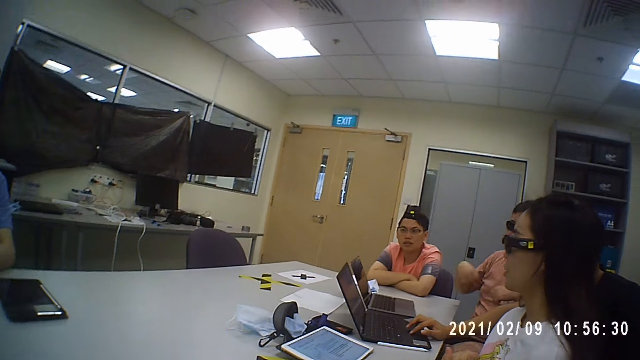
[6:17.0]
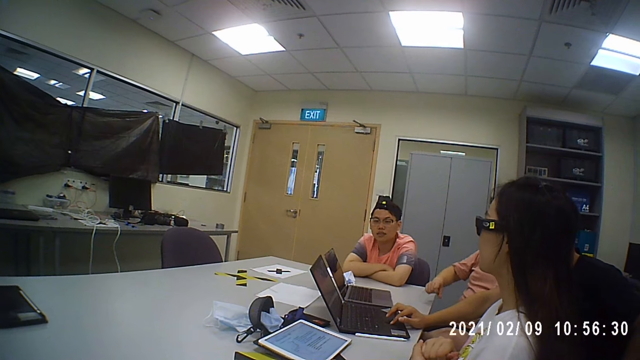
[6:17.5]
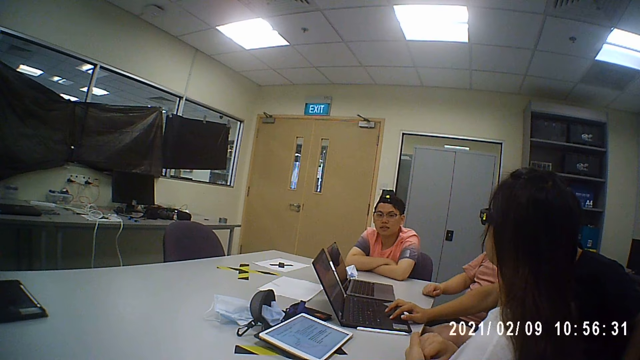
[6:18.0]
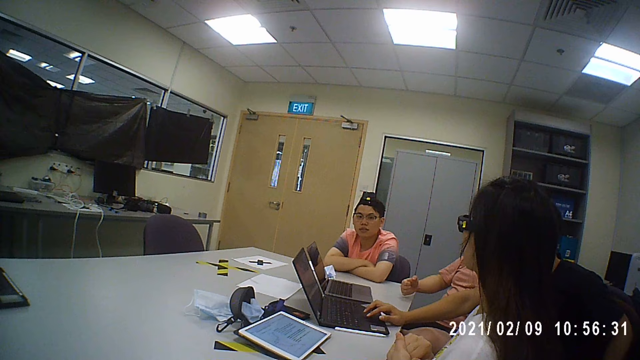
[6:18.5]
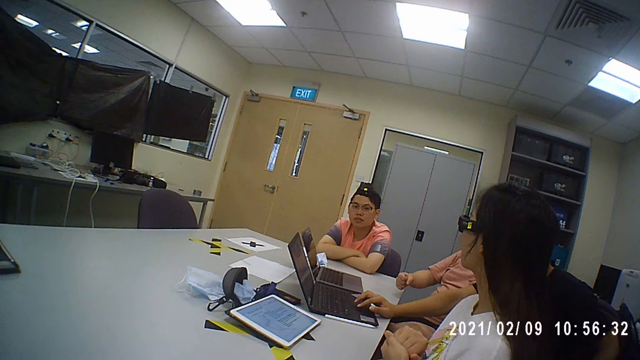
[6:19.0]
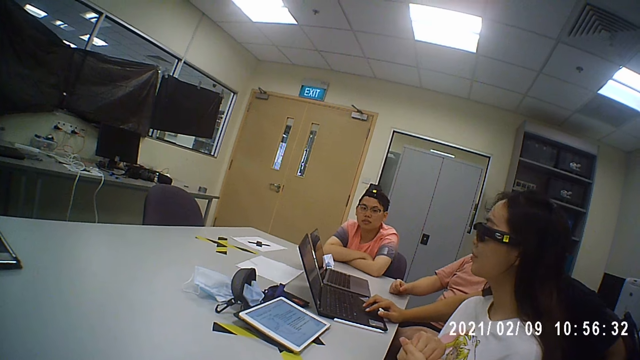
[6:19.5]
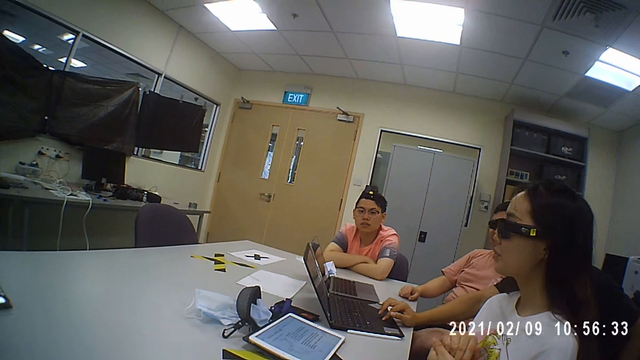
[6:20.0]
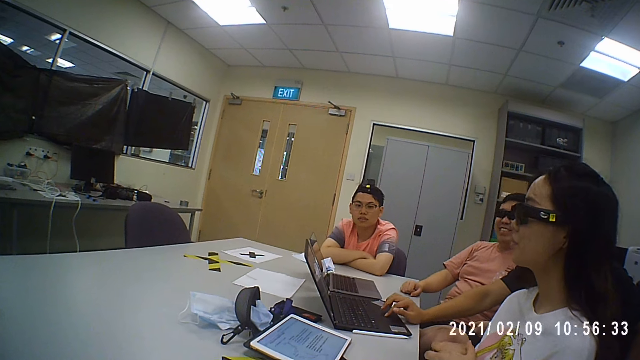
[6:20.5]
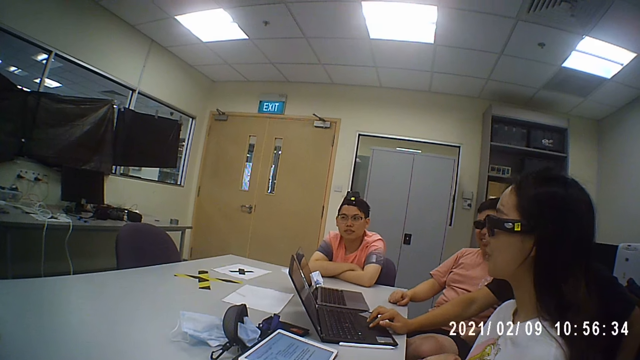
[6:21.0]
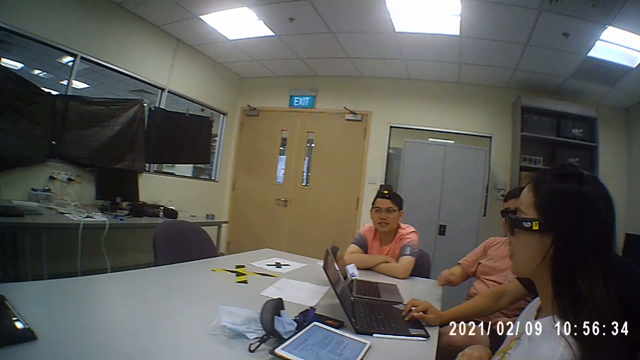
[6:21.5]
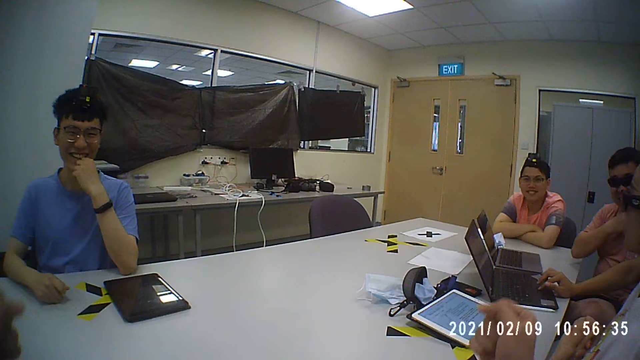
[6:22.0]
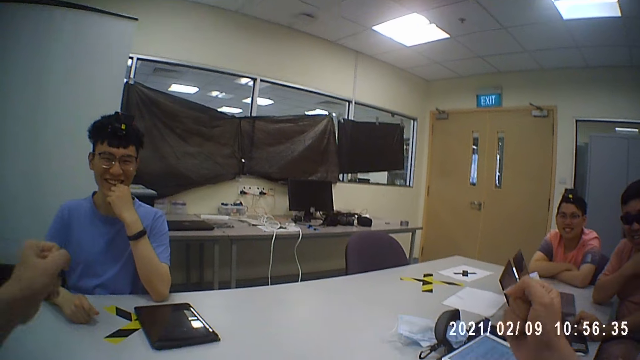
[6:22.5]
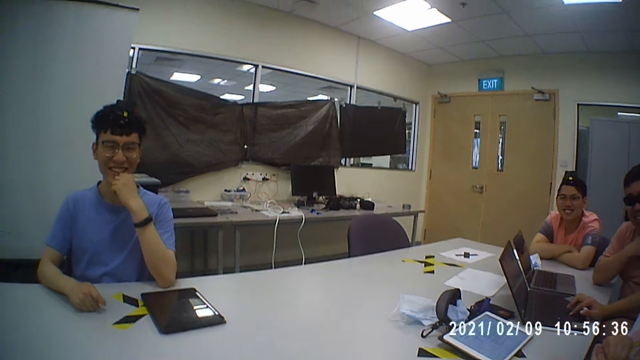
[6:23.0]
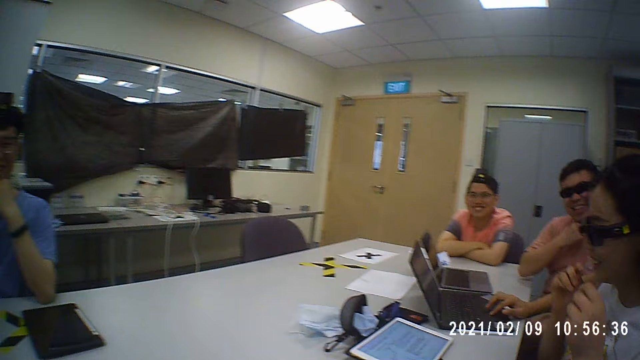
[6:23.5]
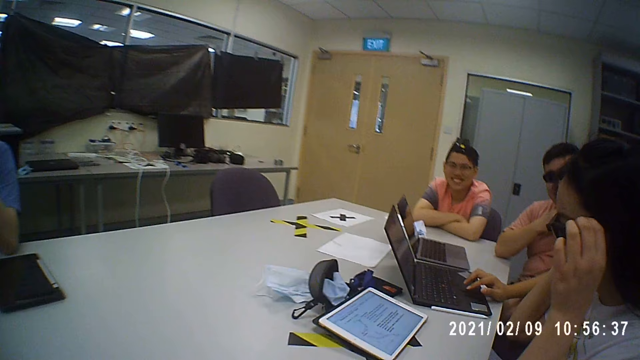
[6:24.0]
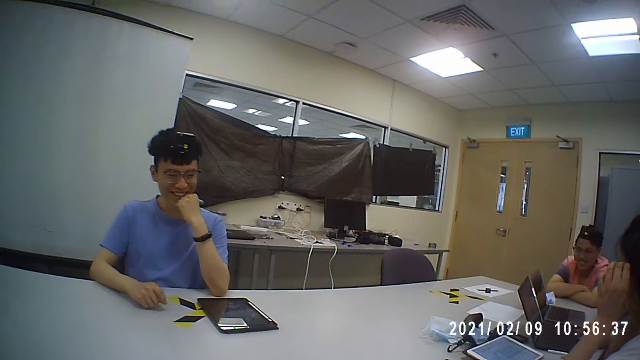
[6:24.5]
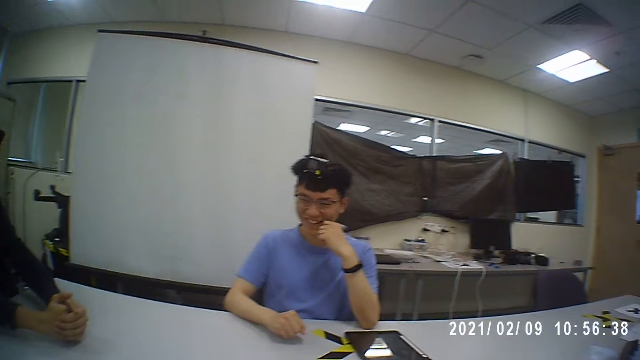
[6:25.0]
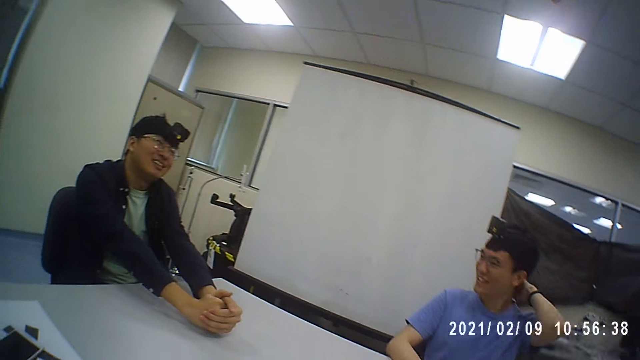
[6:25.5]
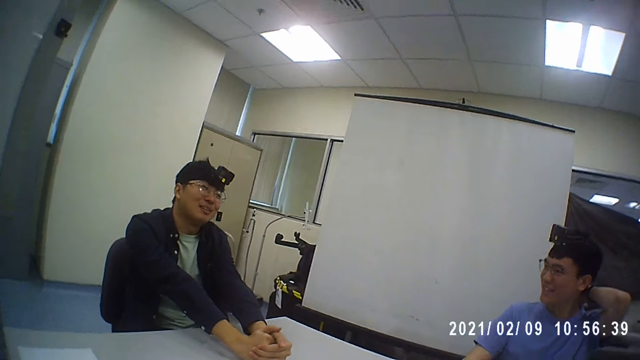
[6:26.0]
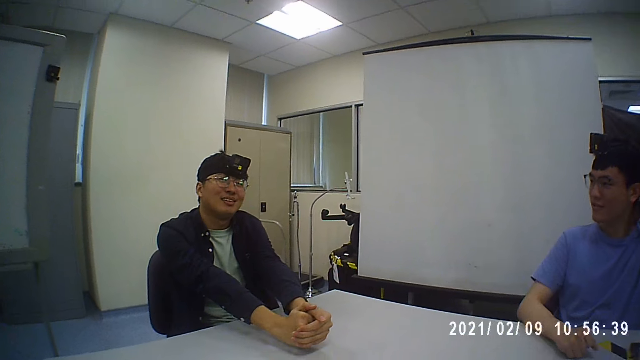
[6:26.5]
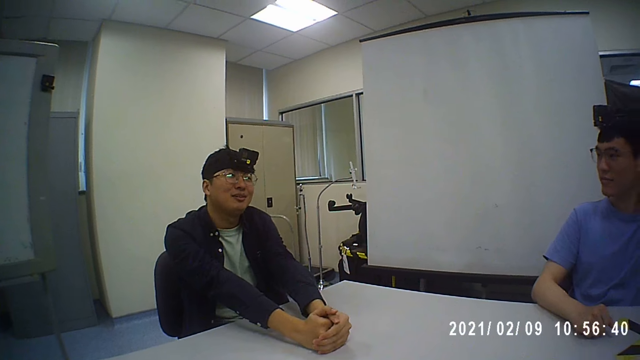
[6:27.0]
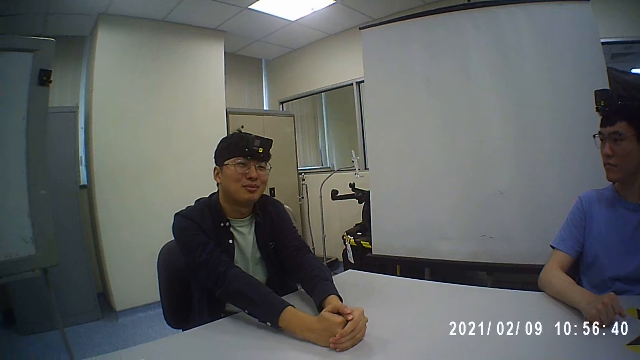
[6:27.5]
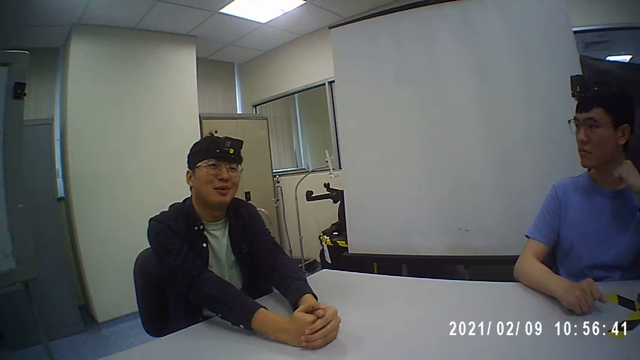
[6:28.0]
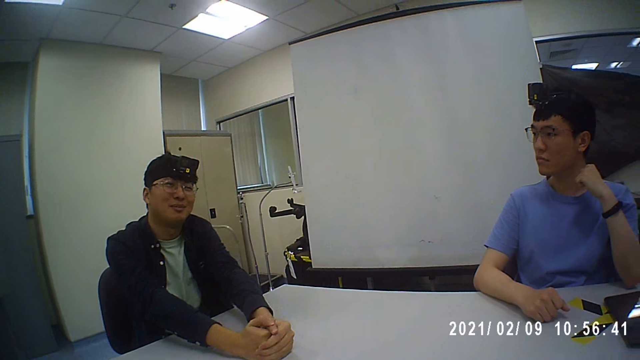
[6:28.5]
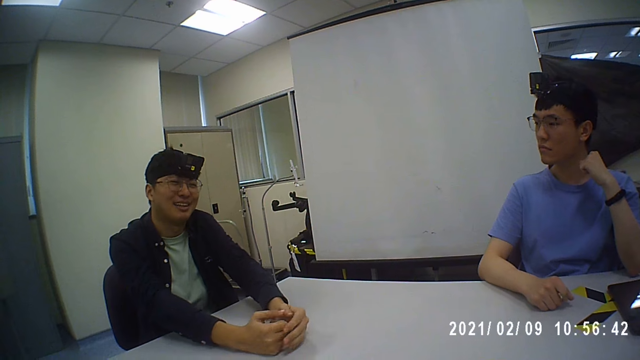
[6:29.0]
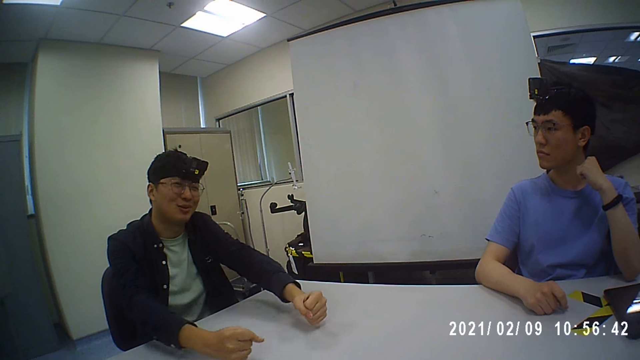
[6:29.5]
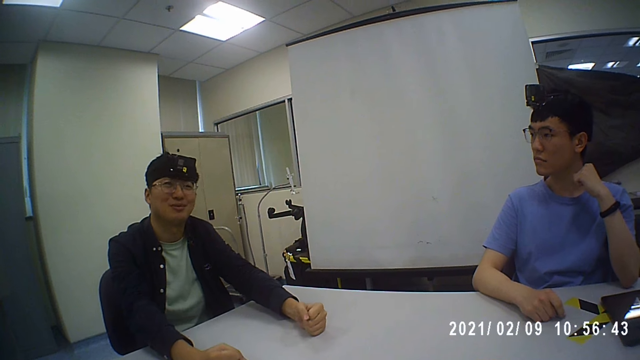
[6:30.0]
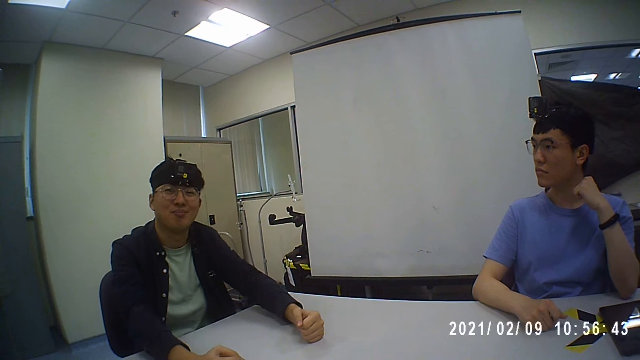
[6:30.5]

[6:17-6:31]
A woman holds her glasses. The camera wearer looks around the office and converses with five men and the woman.

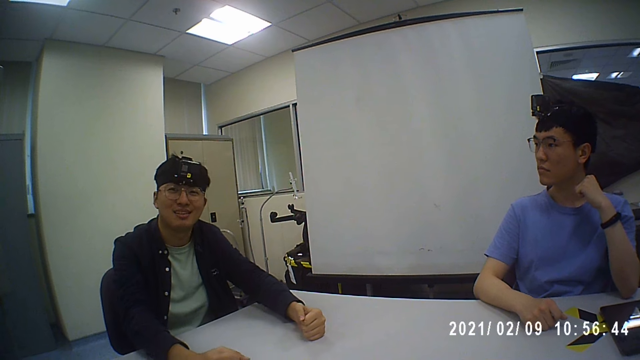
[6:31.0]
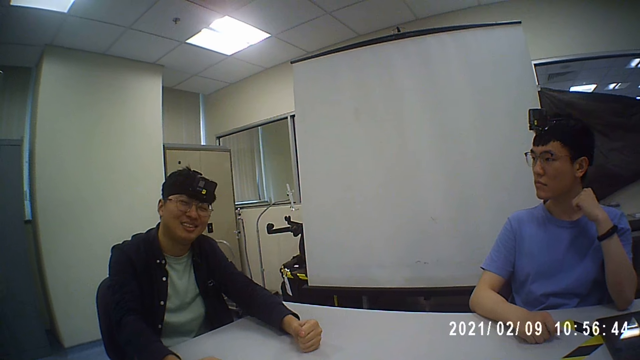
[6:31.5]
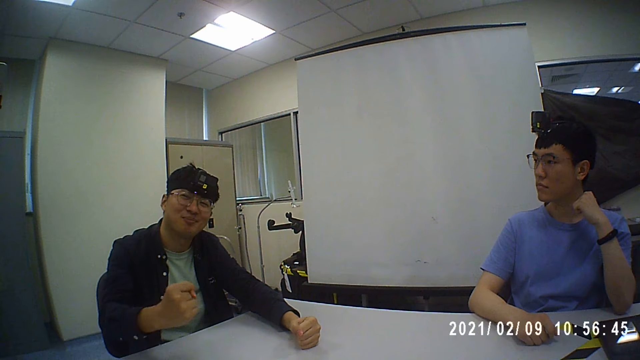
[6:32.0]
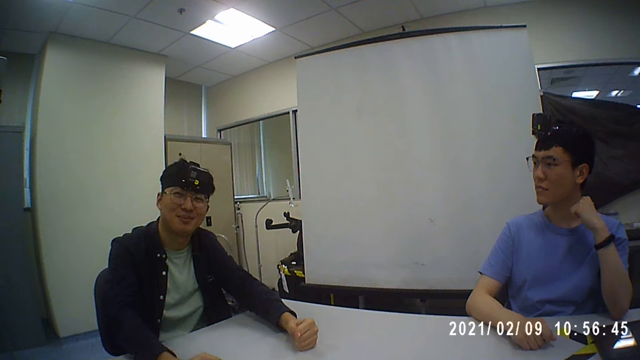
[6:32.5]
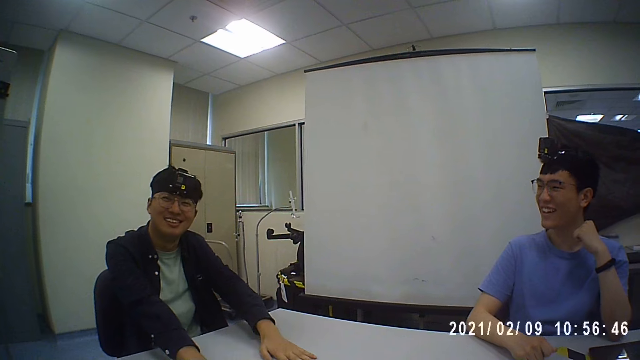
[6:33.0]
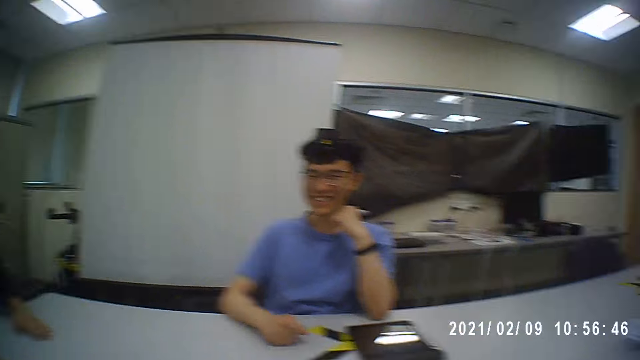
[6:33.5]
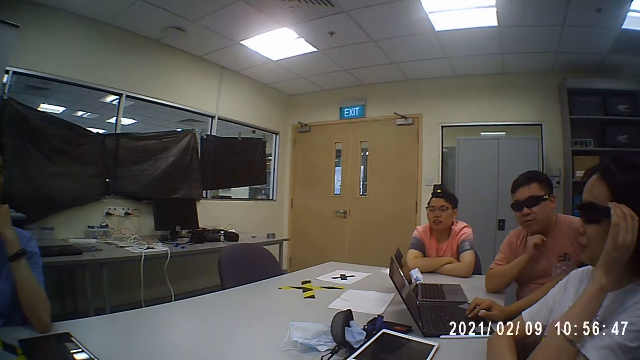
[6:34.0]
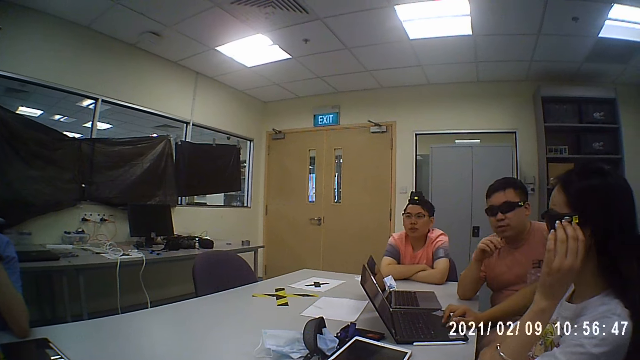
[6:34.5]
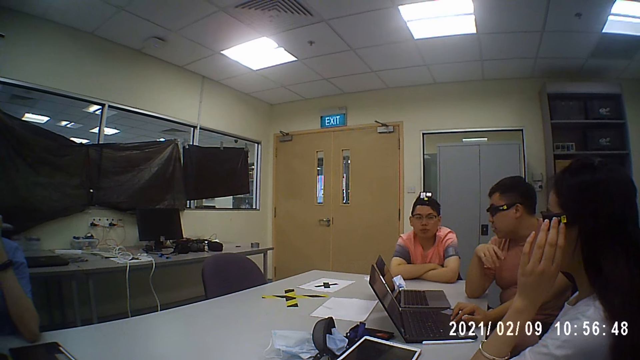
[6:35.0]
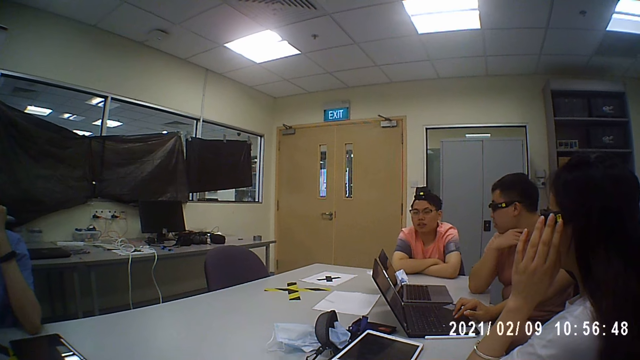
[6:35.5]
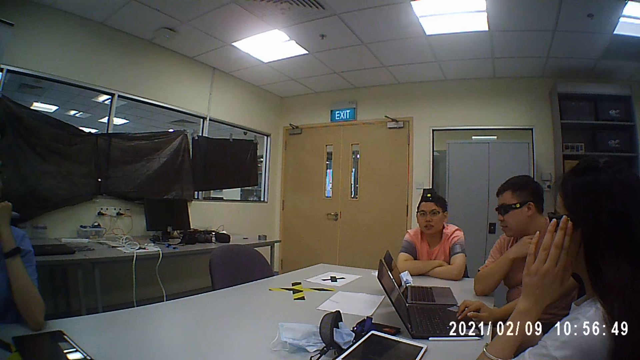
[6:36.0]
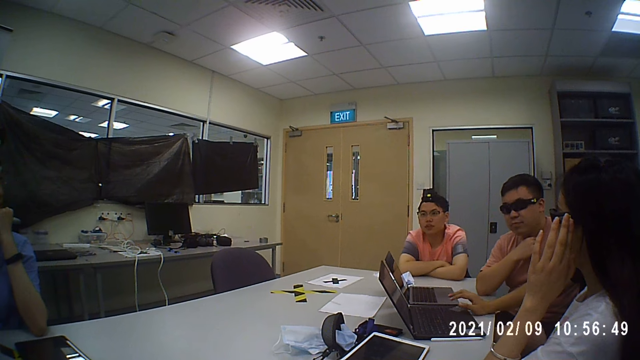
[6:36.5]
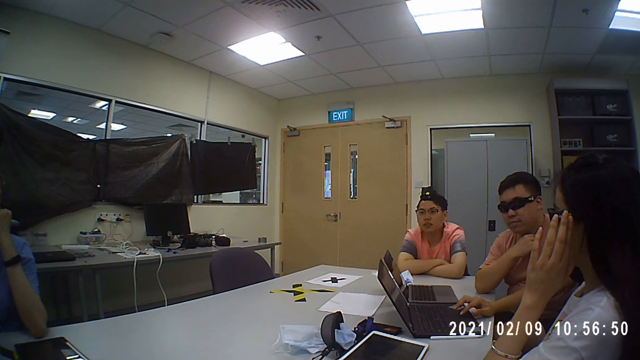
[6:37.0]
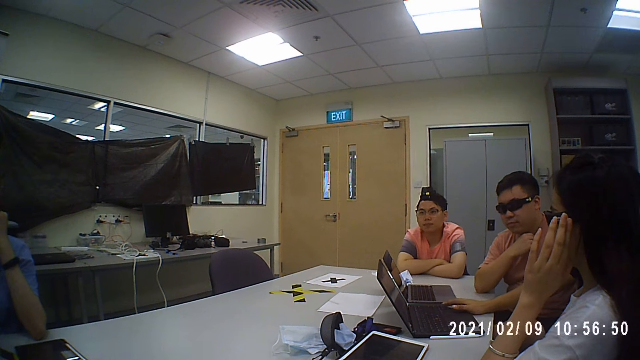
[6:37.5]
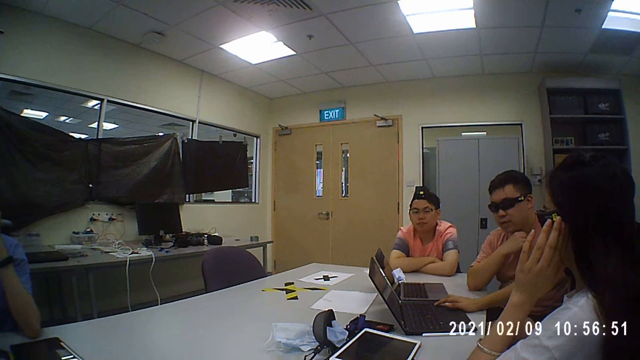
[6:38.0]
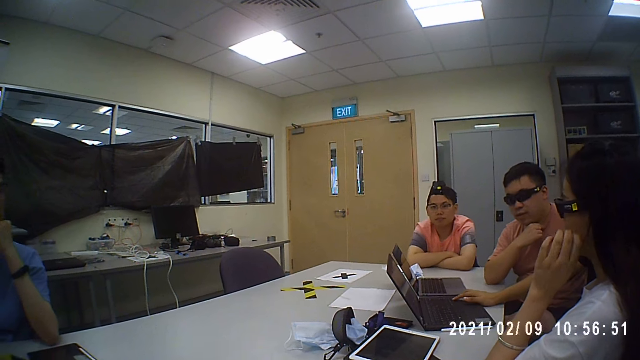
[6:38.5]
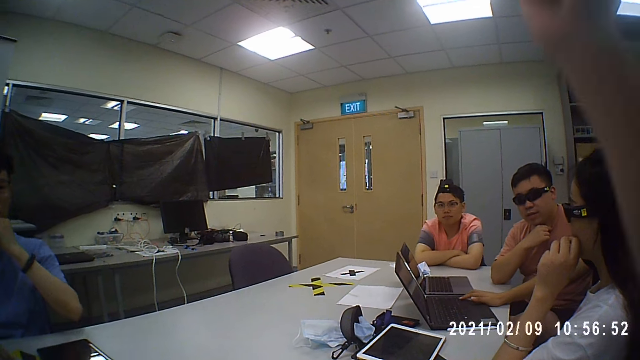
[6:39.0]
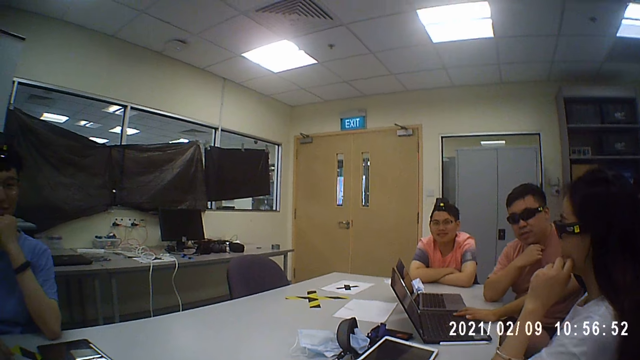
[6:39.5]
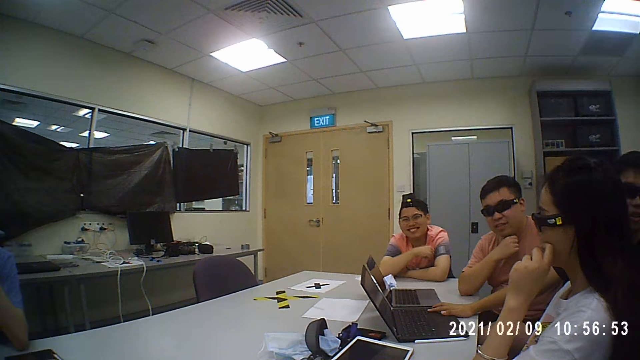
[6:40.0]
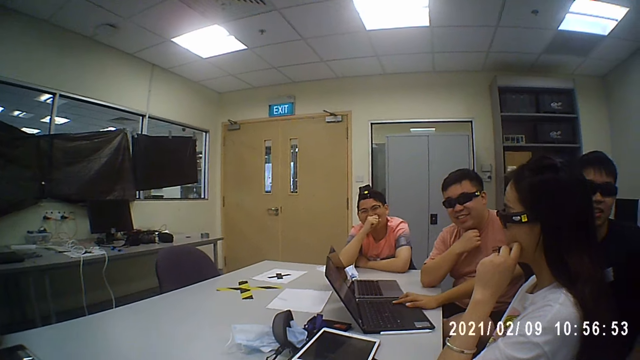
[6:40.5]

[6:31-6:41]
A woman holds her glasses. A man holds his neck. The camera wearer converses with five men and the woman. Another man uses a laptop. The camera wearer converses with the men and the woman.
